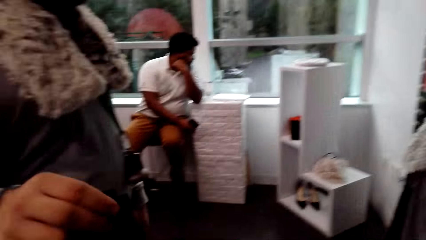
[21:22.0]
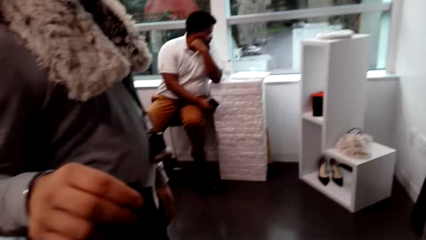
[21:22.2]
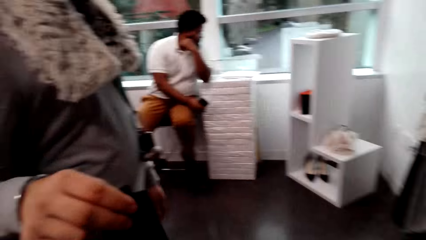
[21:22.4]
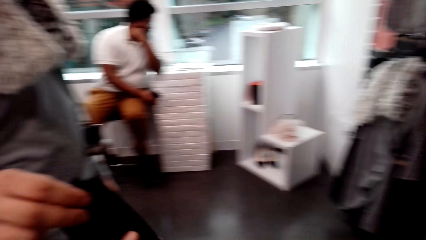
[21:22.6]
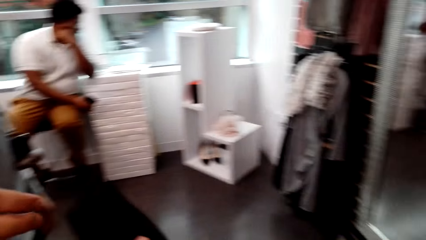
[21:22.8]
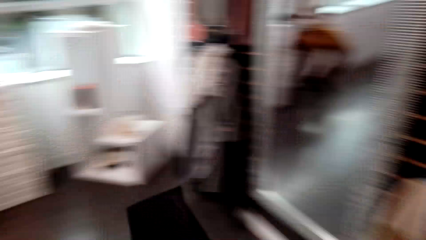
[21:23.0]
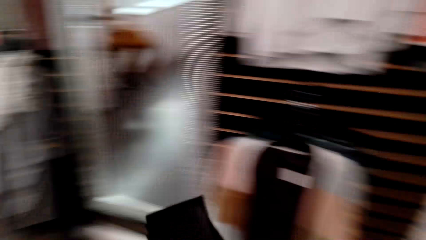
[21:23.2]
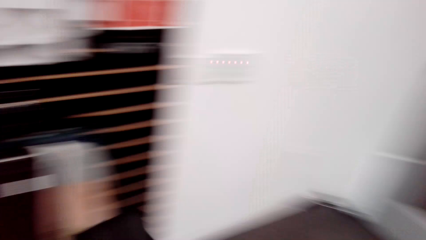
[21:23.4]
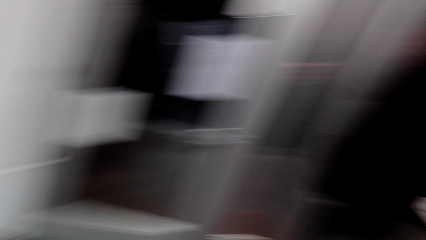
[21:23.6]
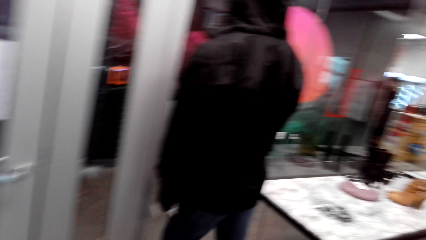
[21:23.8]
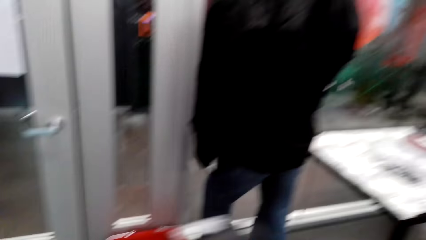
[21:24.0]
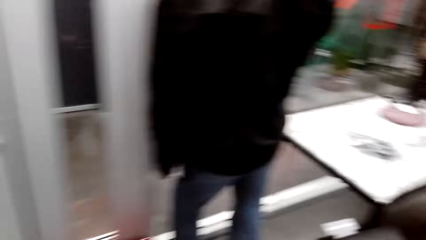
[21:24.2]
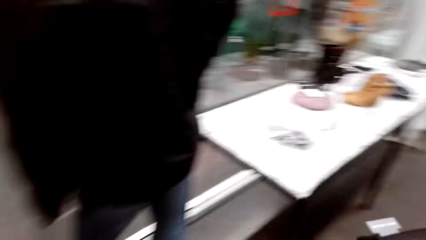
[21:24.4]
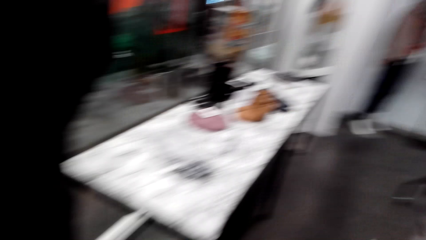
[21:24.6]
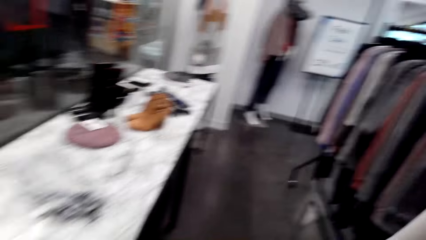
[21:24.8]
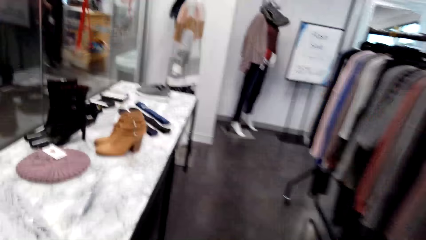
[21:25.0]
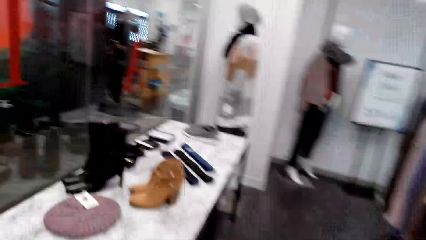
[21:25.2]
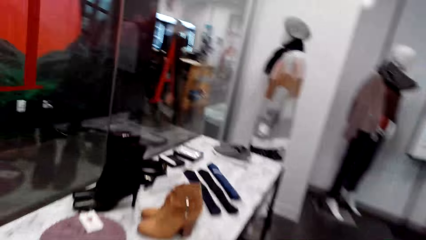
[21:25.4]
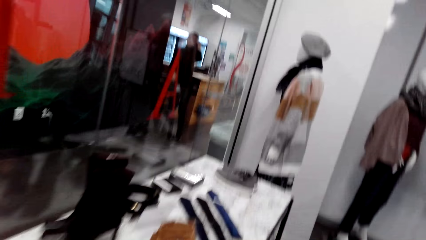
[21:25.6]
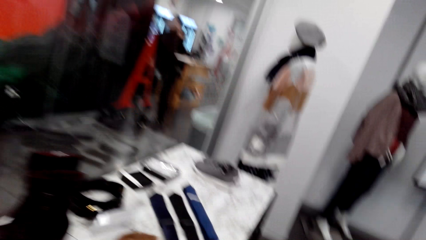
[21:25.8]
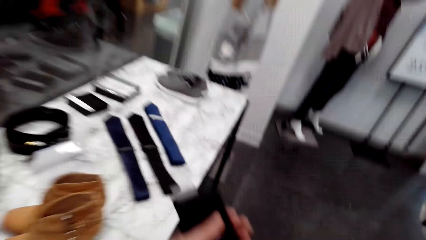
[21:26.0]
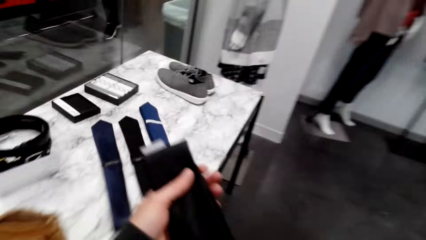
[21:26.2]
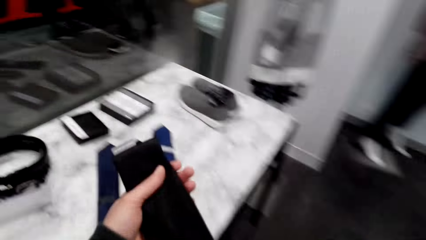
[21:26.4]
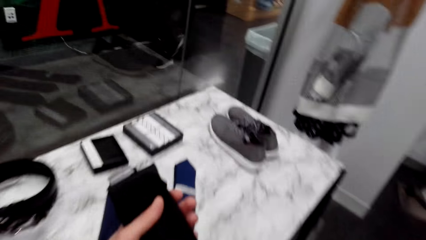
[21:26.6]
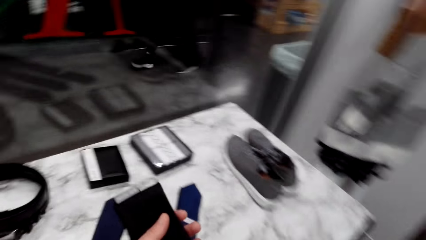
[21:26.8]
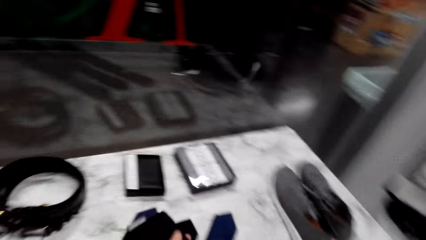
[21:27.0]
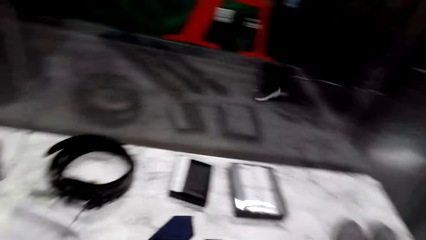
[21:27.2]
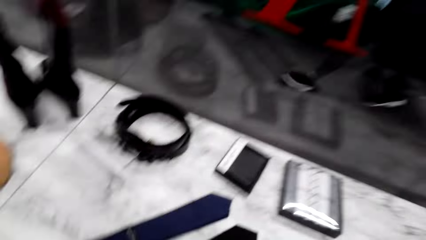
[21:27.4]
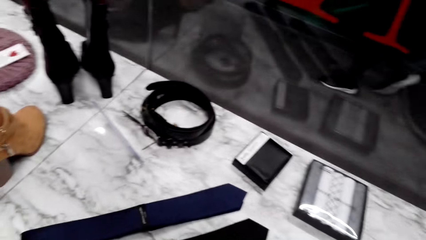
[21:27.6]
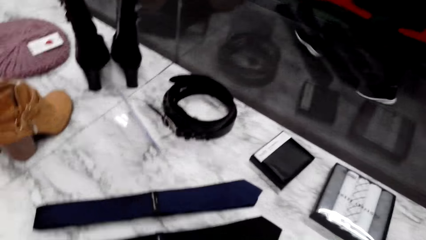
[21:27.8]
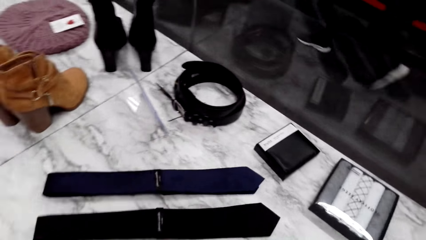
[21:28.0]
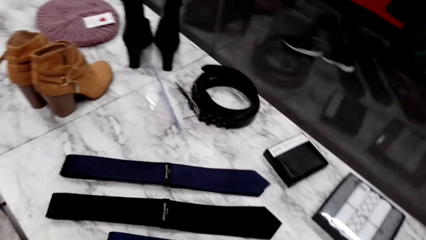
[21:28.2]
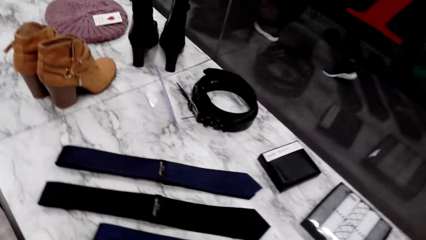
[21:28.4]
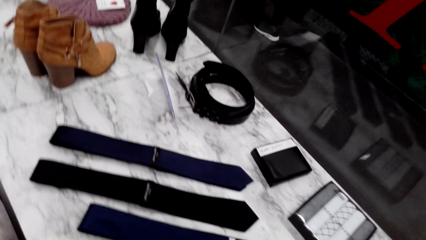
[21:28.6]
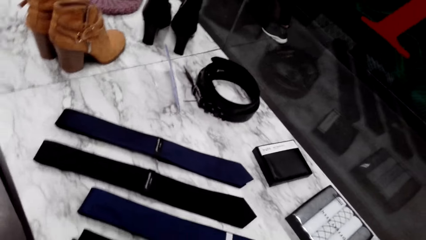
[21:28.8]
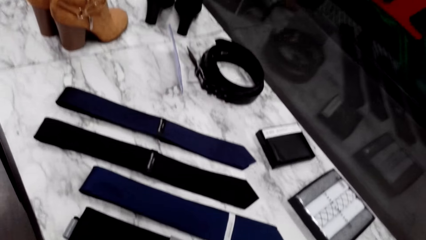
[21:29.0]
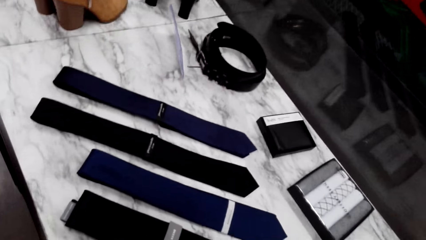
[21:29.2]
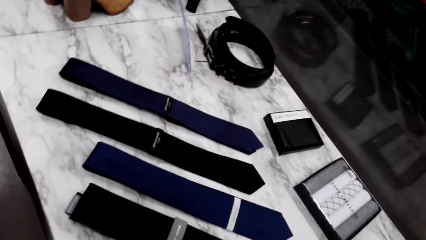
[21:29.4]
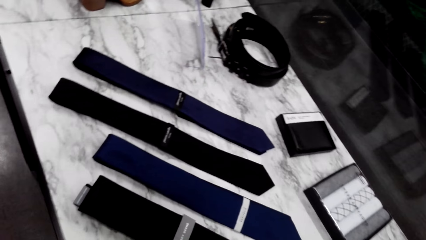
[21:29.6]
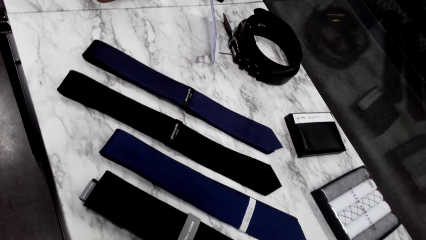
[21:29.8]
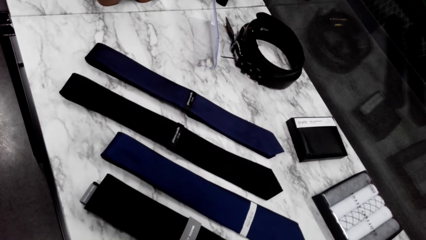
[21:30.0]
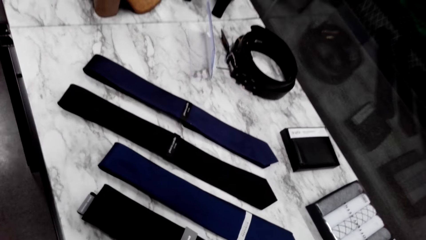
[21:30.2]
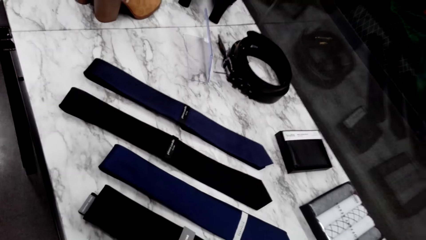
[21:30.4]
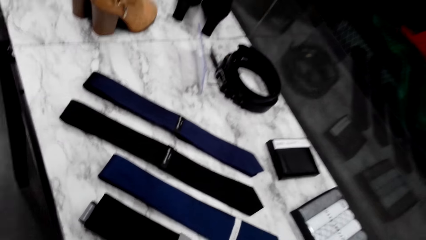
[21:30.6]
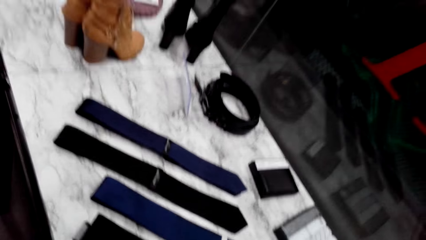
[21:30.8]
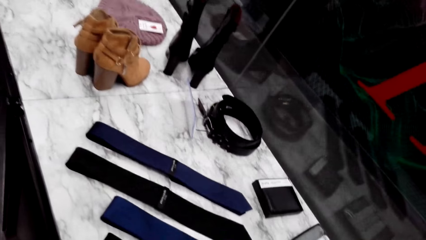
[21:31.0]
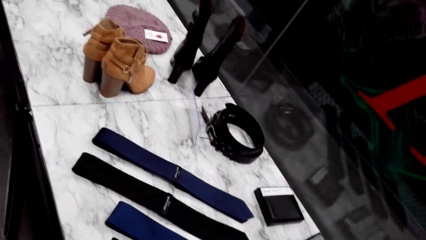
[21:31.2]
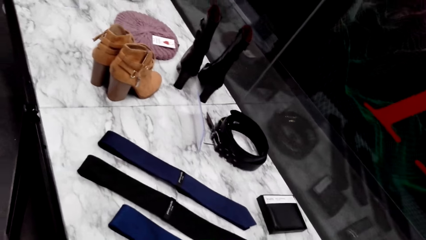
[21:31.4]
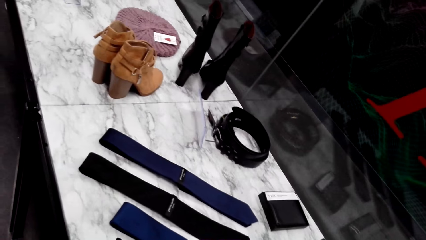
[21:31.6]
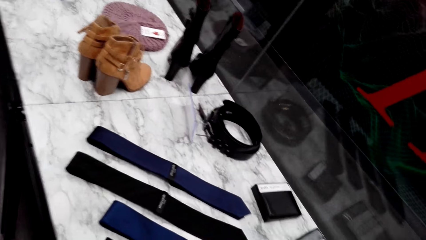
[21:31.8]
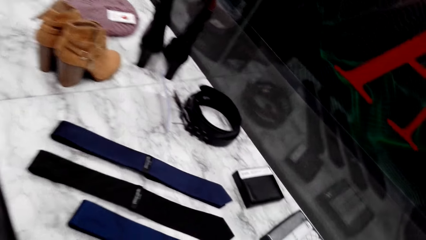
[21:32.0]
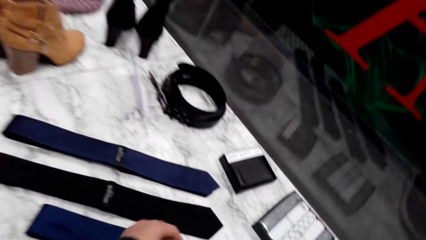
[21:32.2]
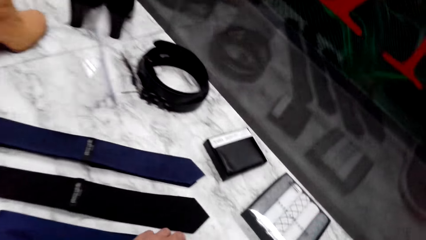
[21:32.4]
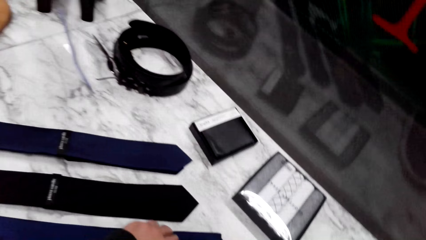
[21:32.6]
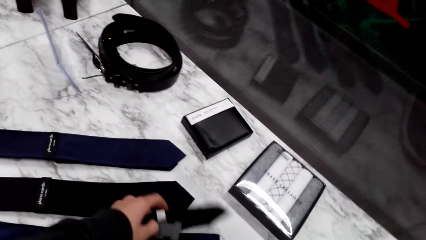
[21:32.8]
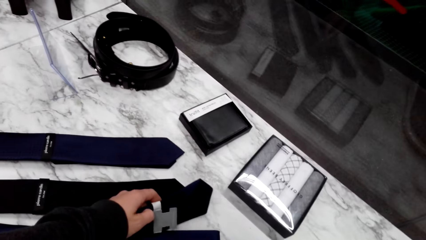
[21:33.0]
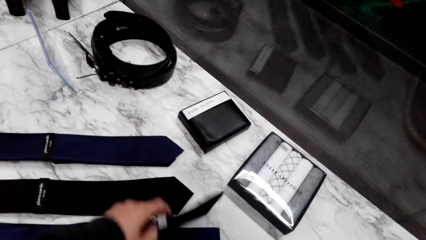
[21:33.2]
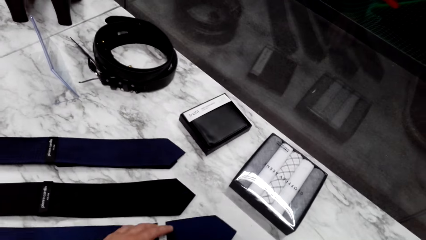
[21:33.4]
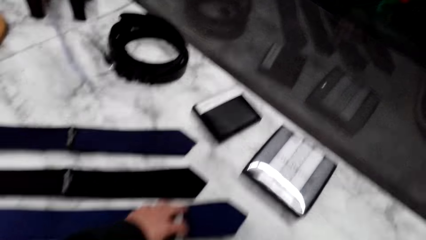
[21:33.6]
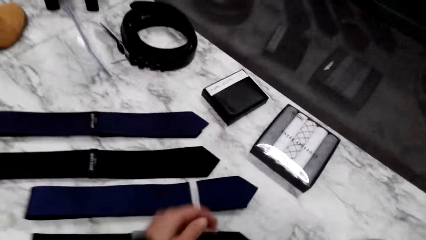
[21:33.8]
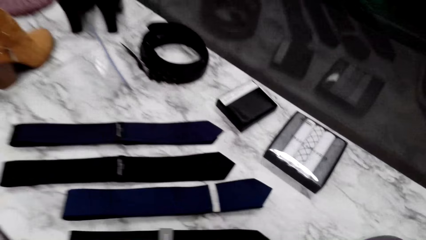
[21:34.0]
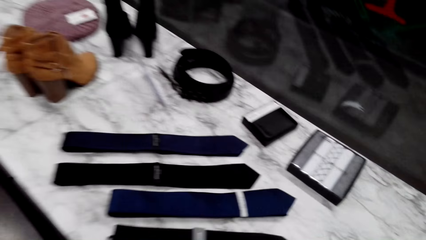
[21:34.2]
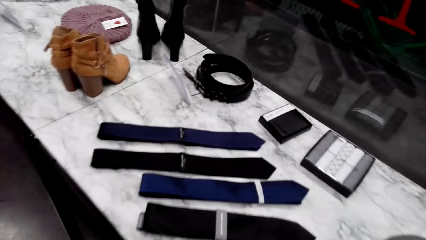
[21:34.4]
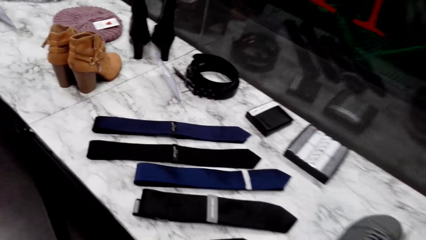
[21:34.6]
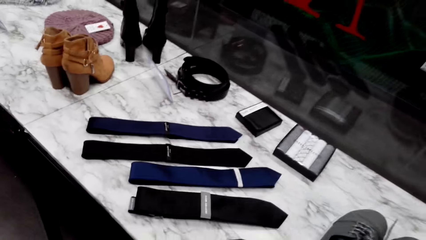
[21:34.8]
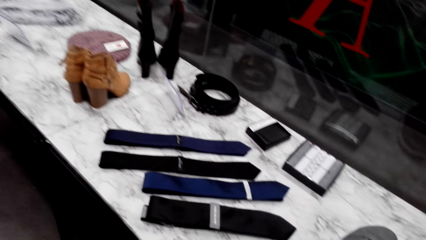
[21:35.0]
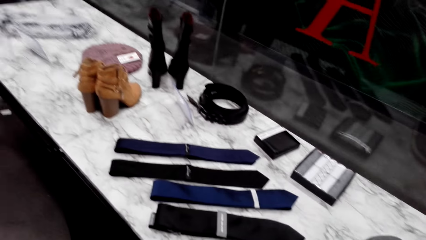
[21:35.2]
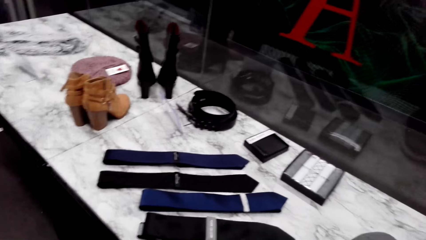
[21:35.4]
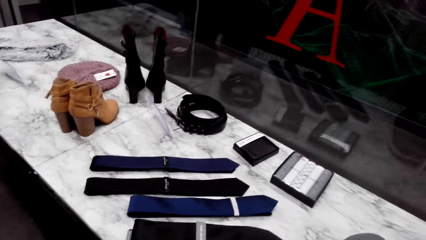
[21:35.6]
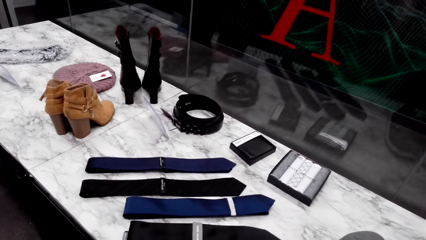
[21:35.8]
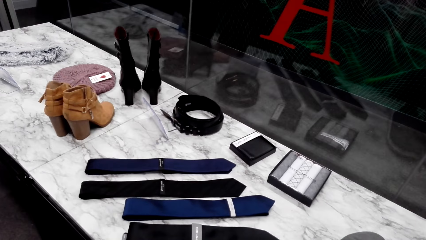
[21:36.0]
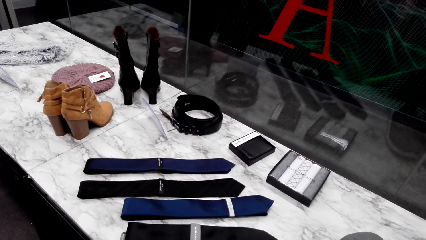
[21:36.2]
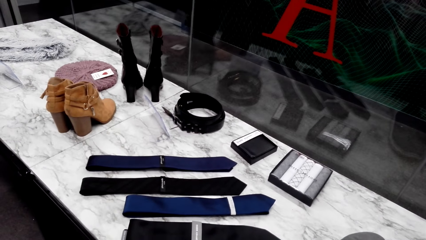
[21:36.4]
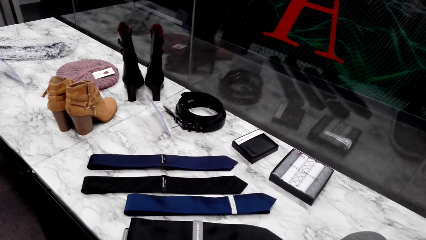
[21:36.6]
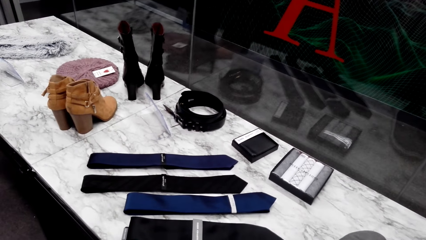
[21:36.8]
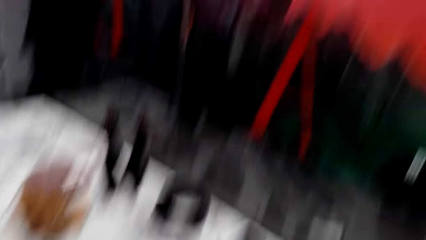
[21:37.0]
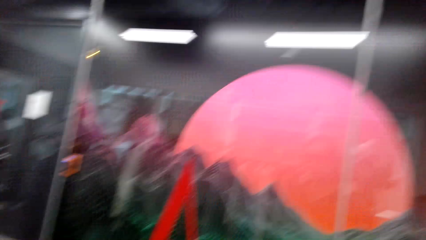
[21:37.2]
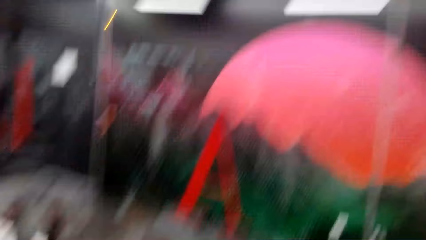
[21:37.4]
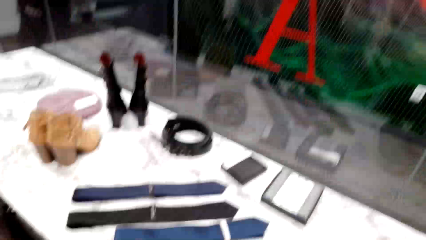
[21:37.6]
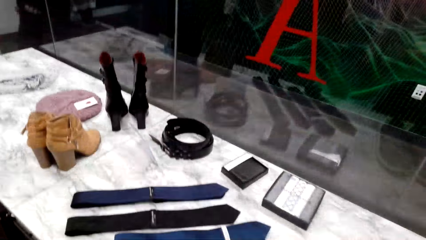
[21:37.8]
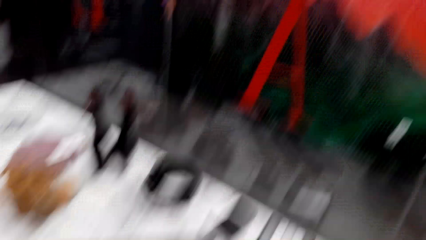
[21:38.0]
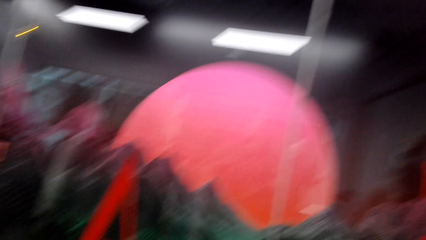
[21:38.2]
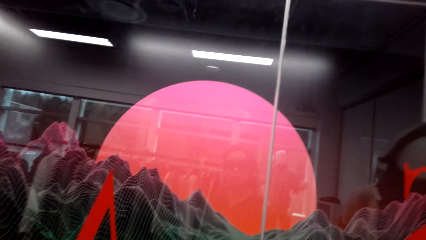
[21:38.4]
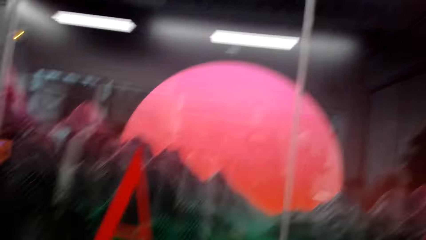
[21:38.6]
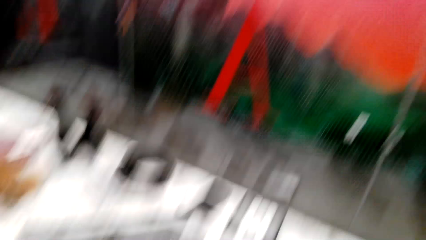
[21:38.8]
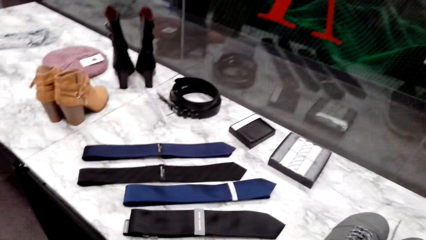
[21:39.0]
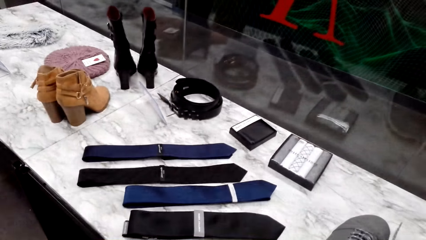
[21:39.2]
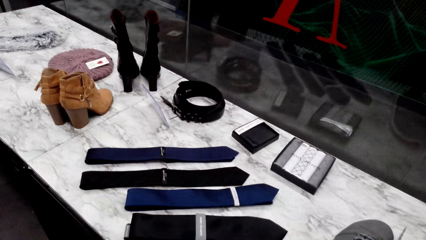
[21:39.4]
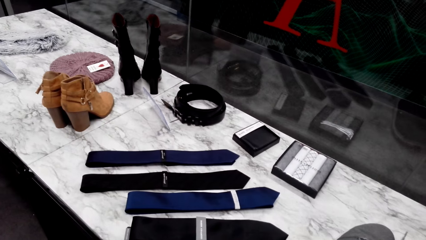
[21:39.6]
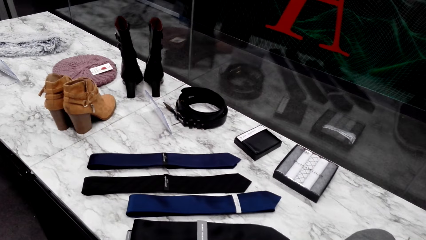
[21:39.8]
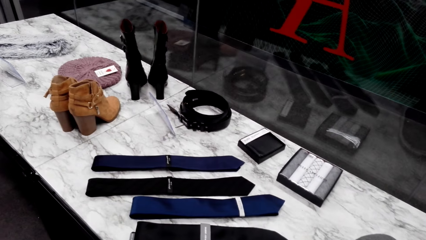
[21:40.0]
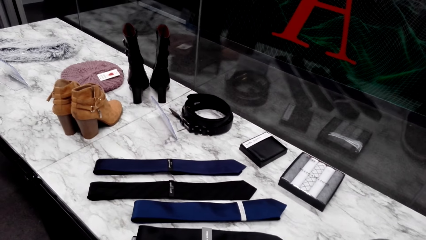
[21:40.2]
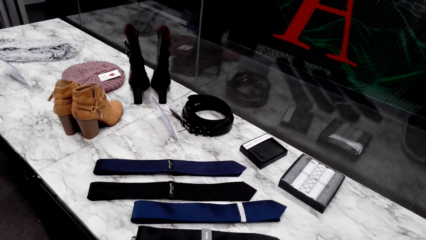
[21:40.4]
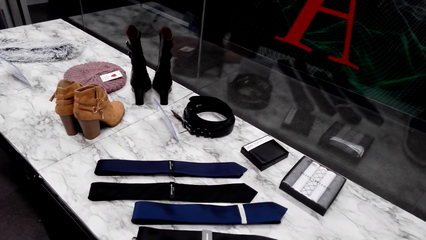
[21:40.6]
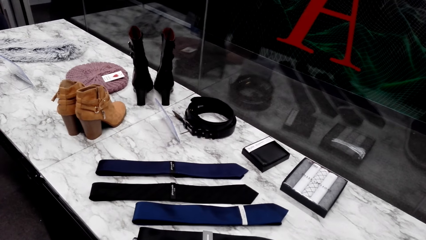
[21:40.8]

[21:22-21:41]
A man gives a tie to the camera wearer. The camera wearer walks in the clothes store. They stare at ties on a table. They drop the tie on the table. They touch a tie. They look around.
